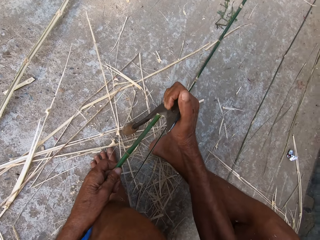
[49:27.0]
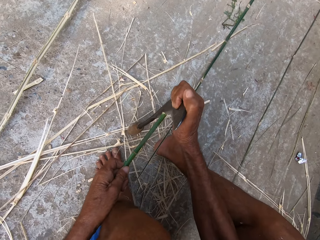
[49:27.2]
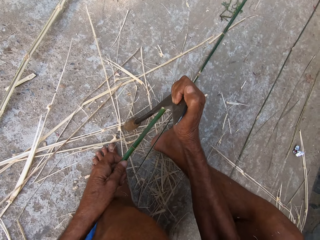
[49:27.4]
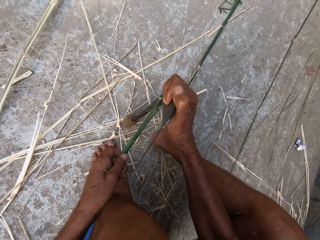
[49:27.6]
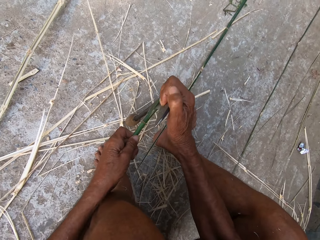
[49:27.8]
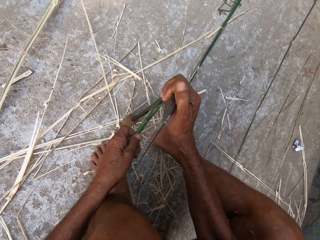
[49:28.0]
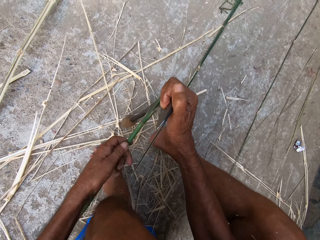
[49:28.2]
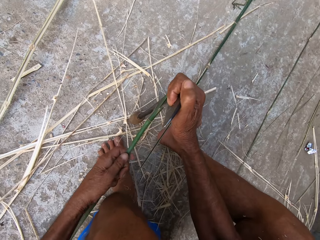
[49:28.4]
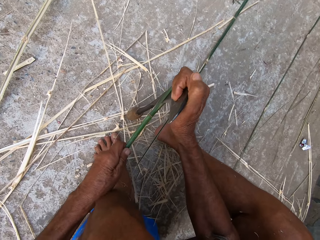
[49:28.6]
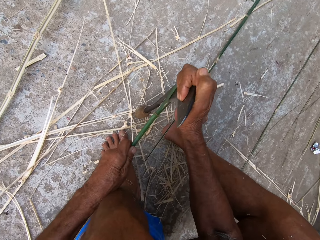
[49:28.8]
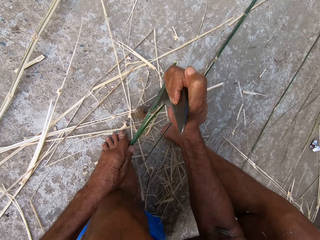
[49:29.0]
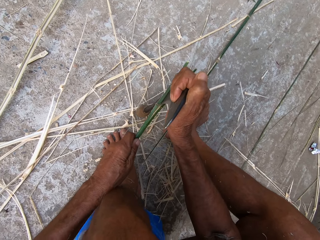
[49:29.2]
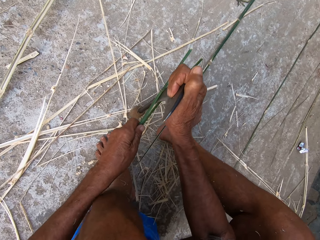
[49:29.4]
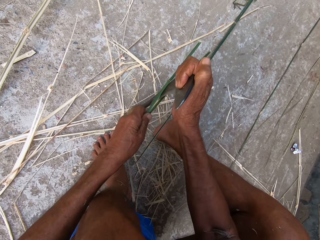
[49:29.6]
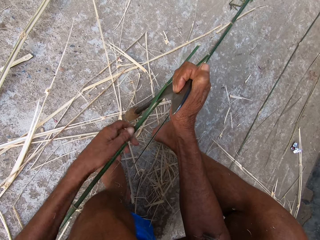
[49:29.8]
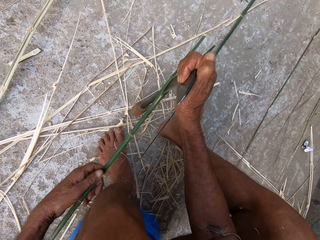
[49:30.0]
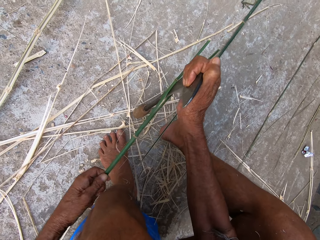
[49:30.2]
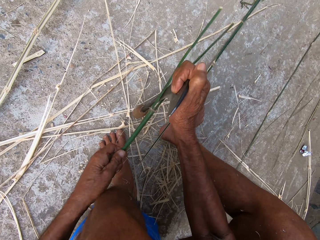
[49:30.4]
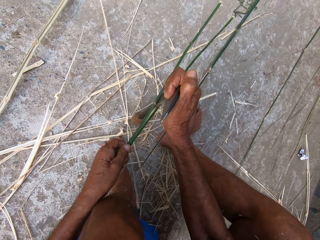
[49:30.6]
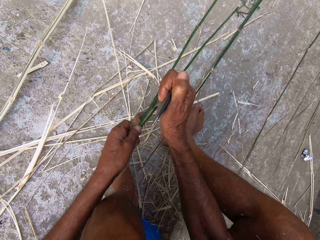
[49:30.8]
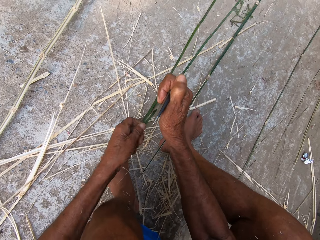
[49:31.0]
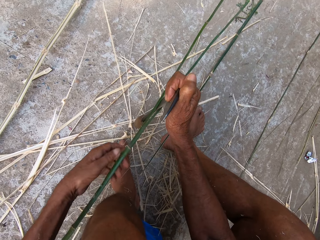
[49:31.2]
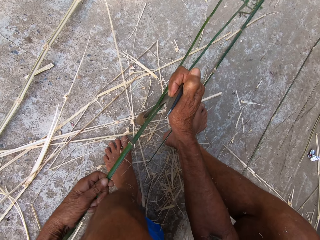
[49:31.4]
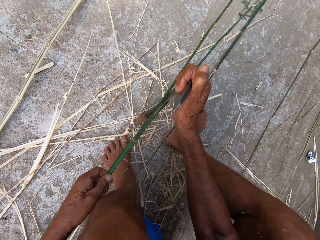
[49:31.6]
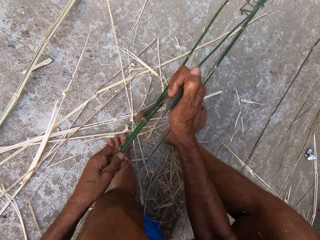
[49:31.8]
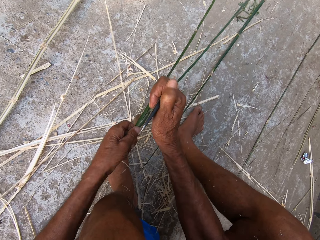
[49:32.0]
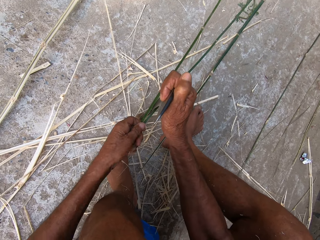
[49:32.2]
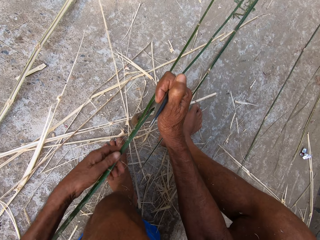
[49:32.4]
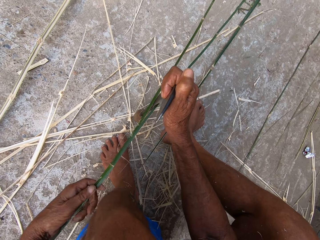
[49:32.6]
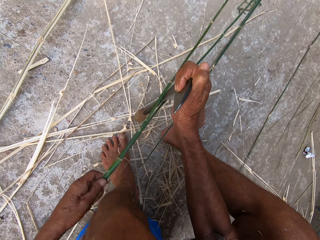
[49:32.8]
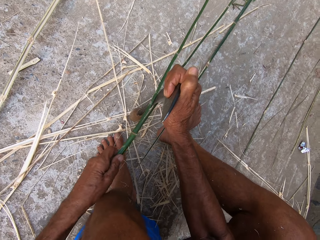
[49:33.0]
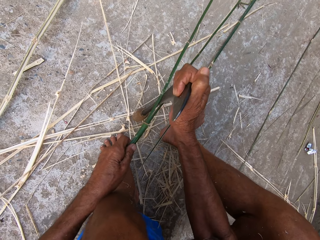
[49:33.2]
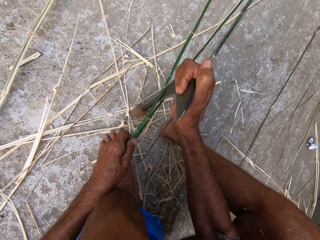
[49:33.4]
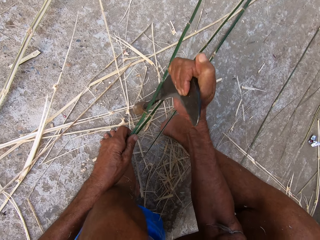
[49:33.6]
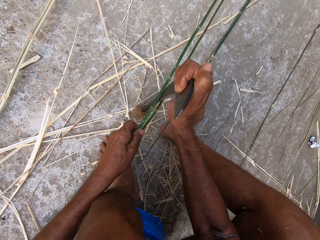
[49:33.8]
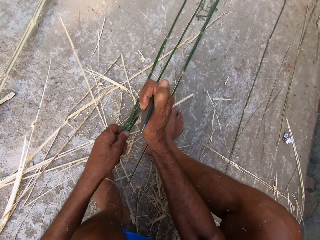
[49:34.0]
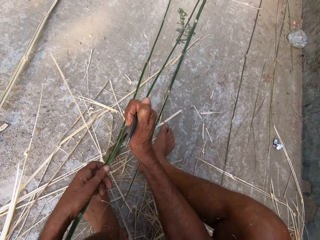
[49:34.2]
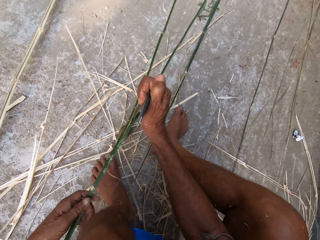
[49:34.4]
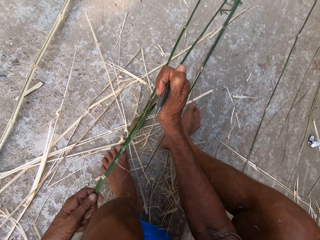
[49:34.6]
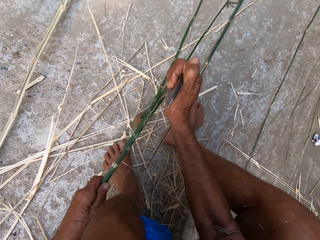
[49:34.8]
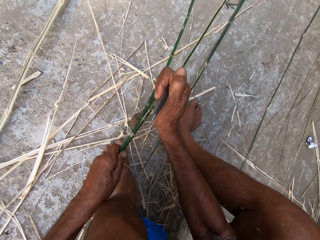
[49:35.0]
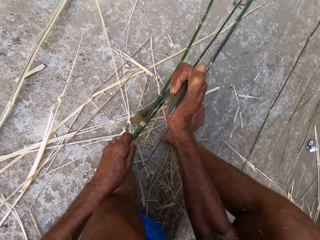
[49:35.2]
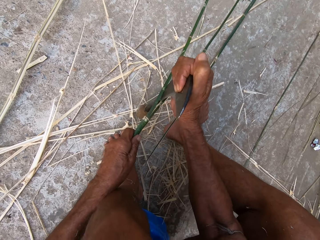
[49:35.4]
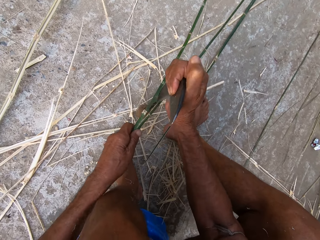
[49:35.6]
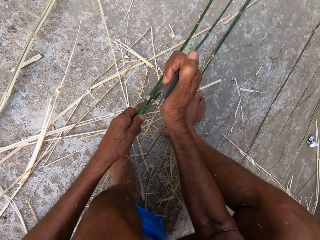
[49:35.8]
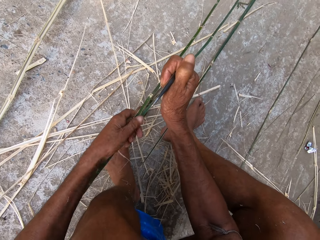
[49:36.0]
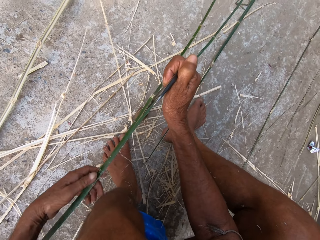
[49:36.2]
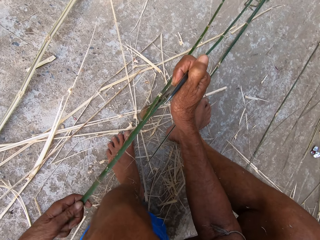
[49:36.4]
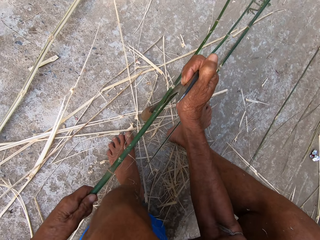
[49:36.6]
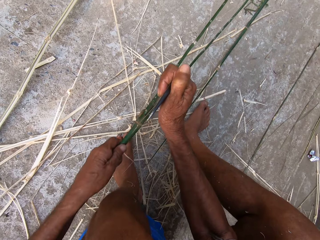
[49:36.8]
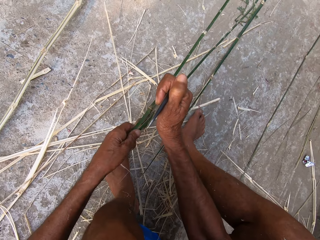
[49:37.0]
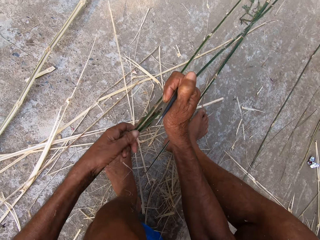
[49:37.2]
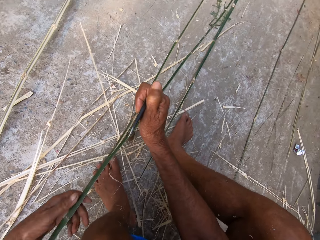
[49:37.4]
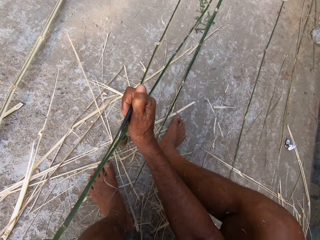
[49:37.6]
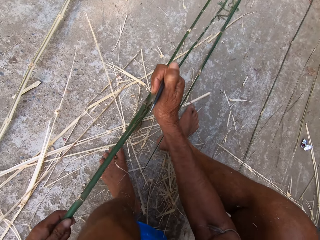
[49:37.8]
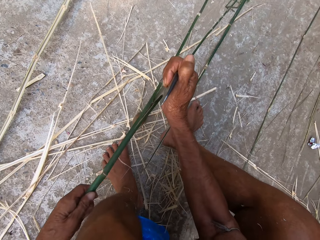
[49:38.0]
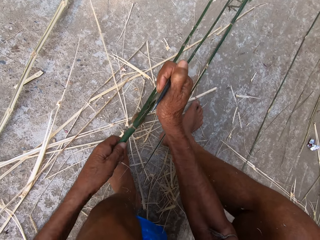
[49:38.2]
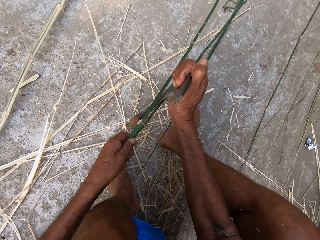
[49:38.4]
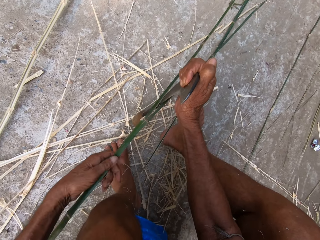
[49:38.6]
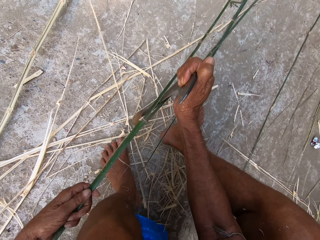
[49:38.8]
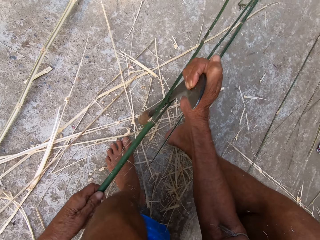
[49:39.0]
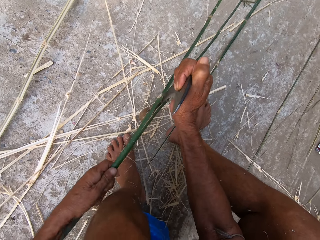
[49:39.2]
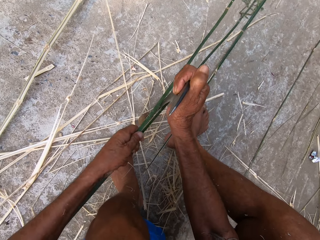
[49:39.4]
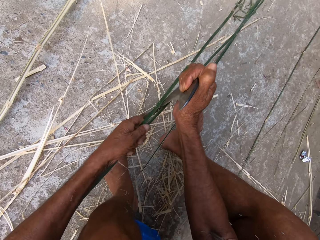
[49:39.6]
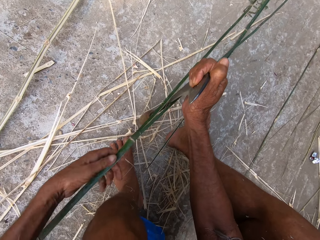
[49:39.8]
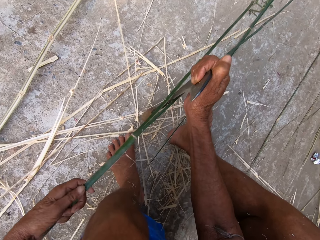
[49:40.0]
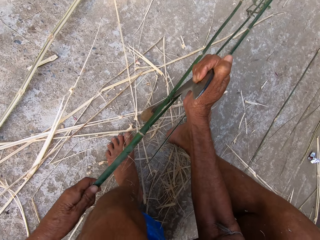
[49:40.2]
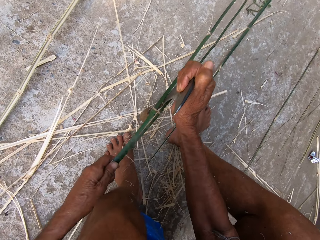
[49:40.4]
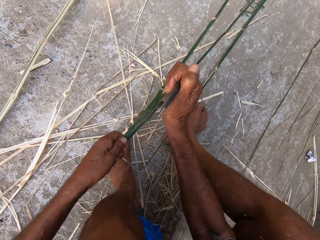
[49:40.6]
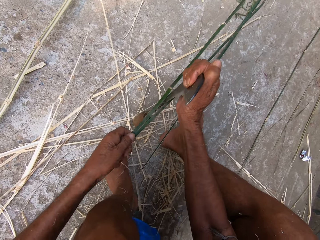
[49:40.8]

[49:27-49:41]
The camera wearer splits the bamboo in his left hand into halves with the kukri in his right hand. He peels the bamboo stick repeatedly.

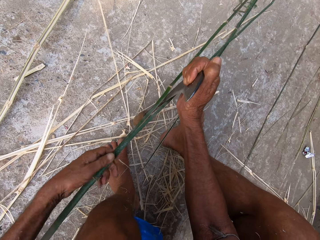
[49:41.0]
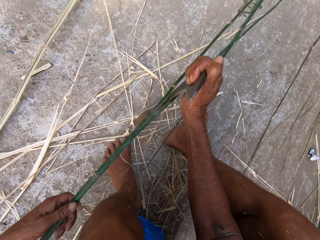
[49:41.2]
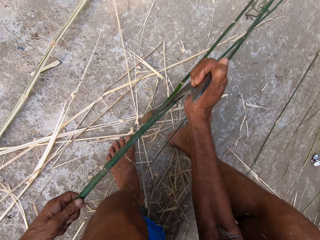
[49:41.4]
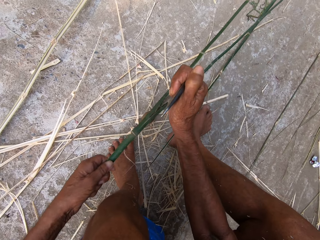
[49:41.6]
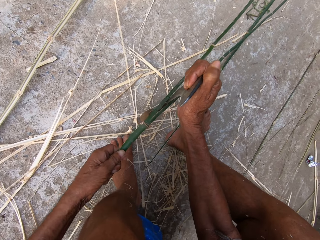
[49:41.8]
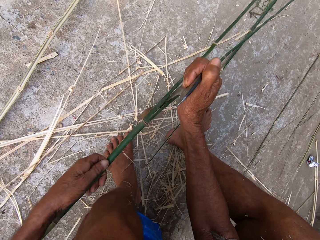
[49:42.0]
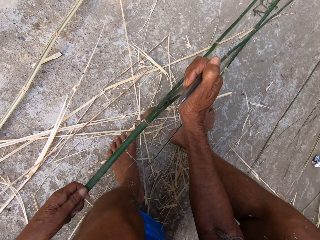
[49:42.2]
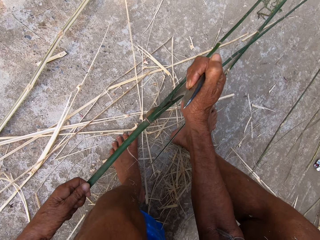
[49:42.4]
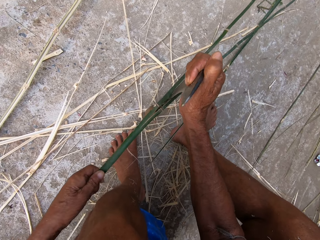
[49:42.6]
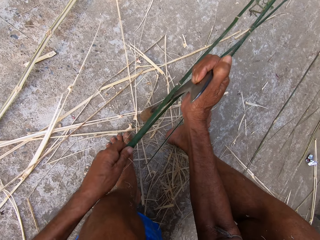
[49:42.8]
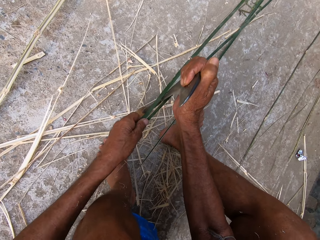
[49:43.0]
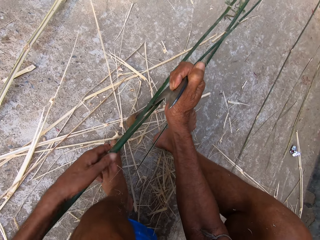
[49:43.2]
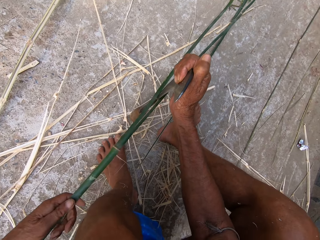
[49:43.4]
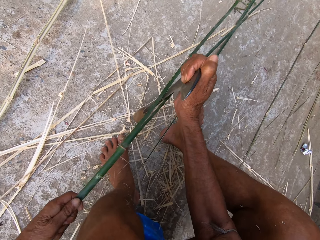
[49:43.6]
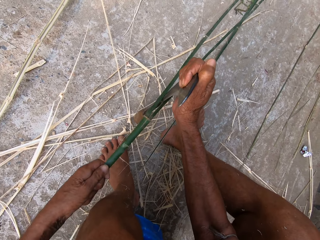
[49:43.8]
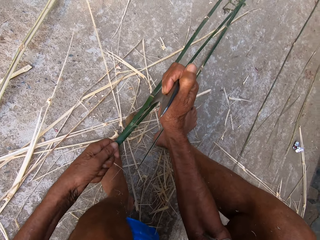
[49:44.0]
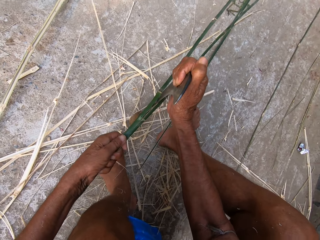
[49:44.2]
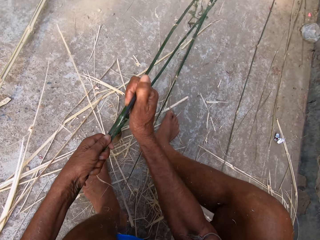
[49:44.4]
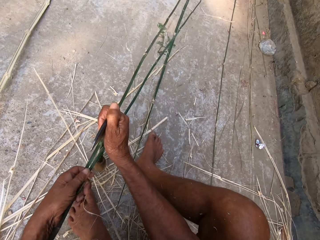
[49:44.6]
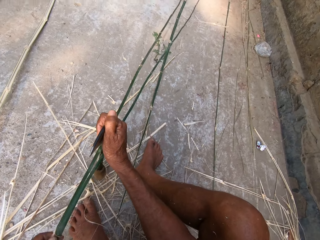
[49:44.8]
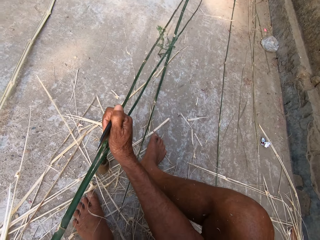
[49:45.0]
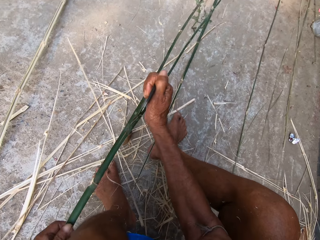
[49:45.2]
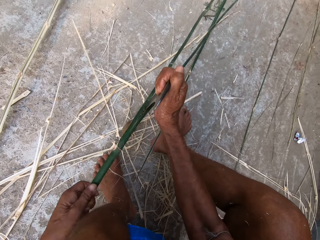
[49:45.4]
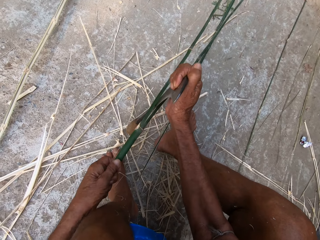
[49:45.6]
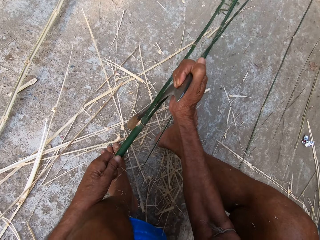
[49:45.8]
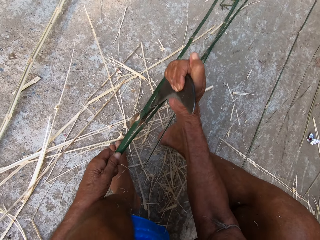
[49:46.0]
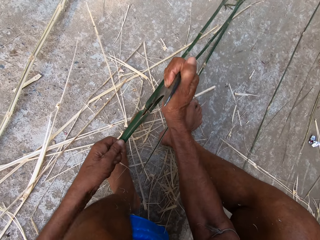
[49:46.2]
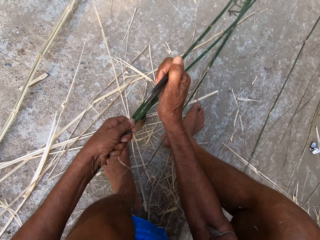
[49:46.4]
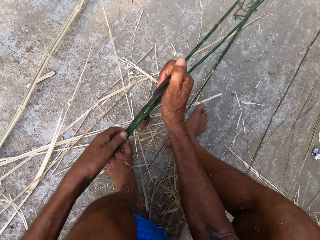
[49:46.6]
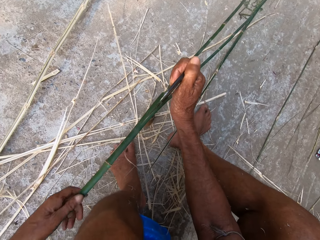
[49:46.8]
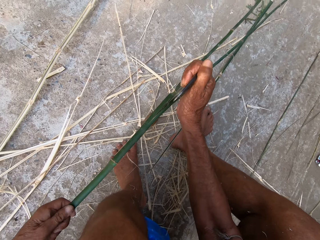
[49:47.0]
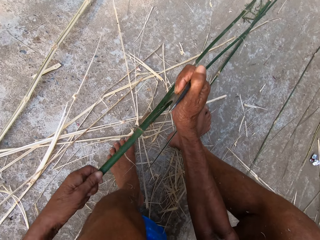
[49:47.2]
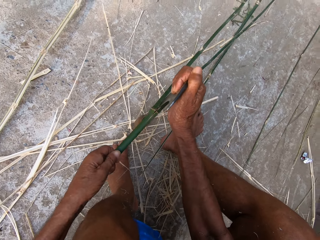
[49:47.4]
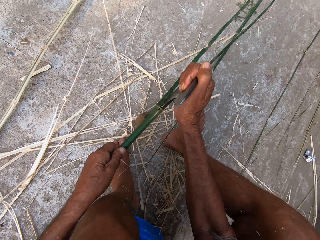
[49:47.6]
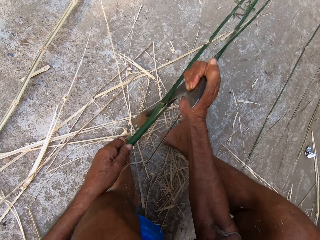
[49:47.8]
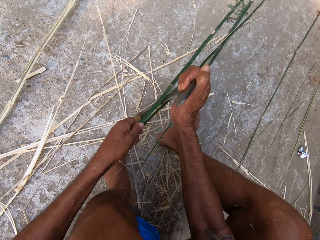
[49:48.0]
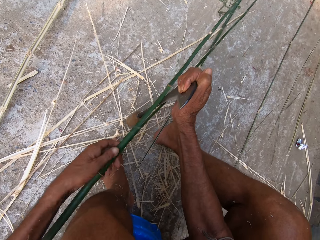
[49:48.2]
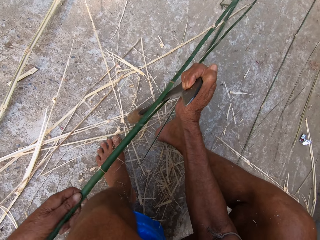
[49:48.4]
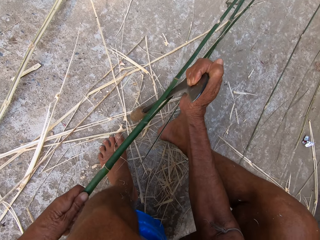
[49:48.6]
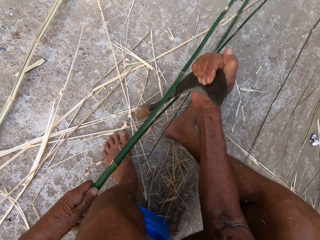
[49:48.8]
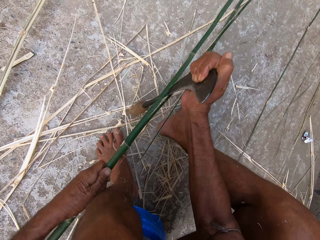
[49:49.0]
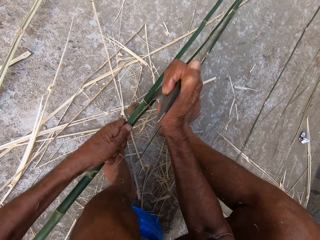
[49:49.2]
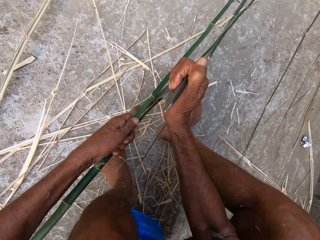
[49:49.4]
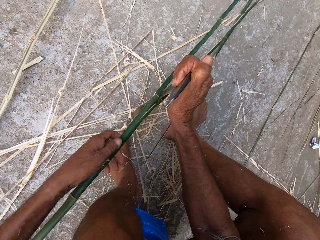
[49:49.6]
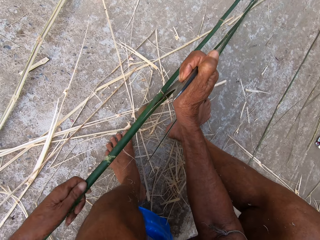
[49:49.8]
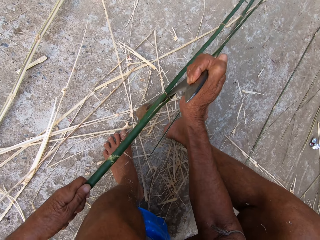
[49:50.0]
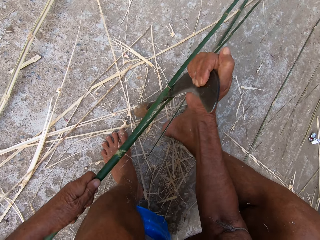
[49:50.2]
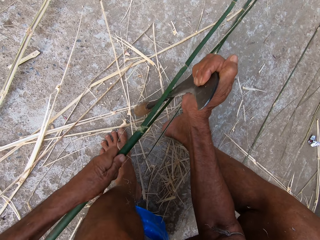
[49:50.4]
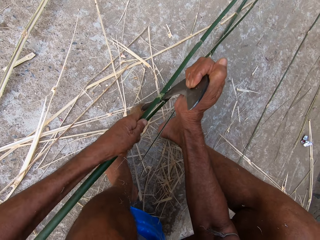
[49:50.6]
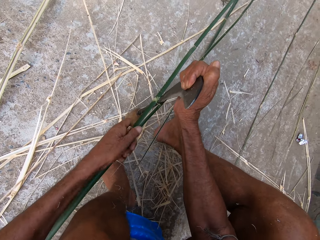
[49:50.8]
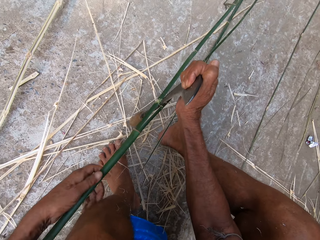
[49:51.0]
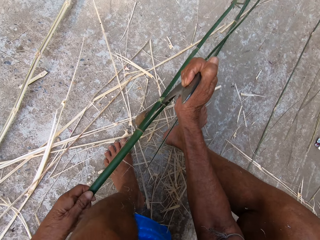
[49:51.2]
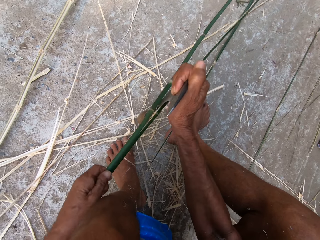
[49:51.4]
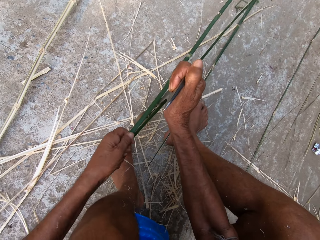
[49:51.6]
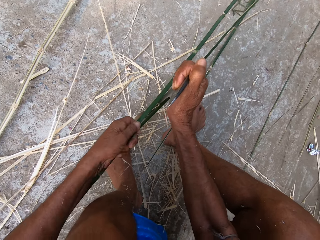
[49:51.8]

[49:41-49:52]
The camera wearer peels the bamboo stick repeatedly.
